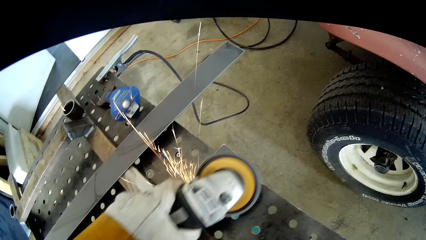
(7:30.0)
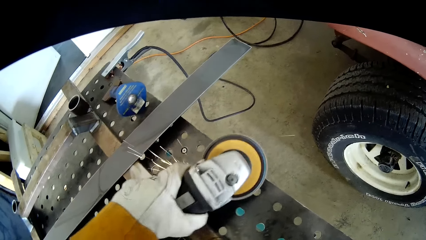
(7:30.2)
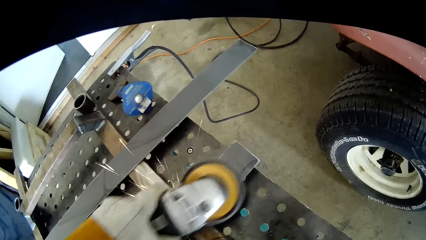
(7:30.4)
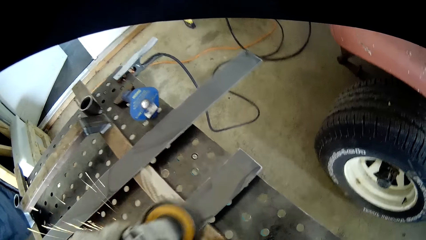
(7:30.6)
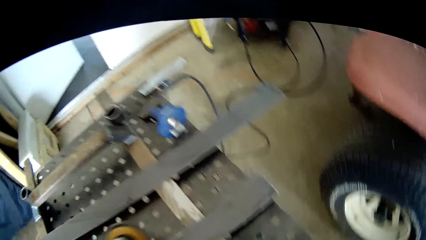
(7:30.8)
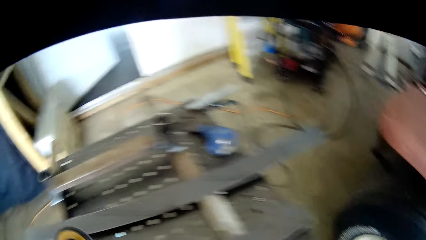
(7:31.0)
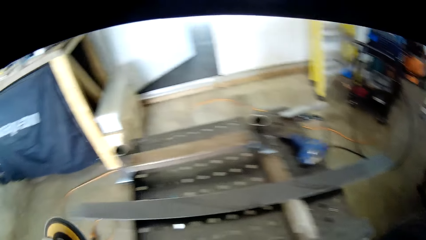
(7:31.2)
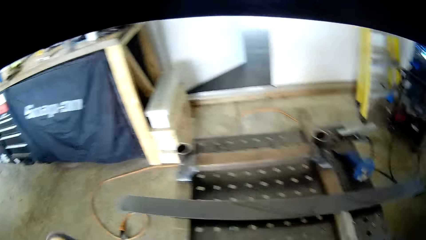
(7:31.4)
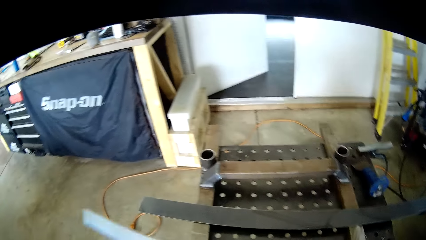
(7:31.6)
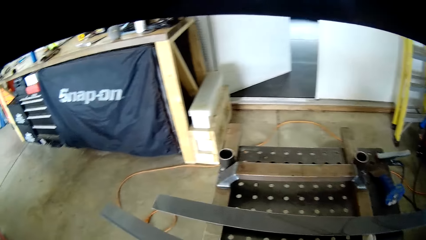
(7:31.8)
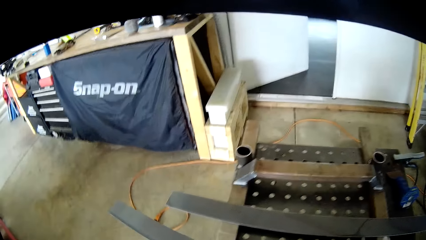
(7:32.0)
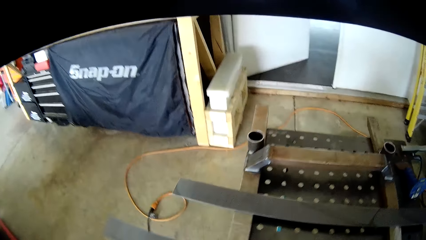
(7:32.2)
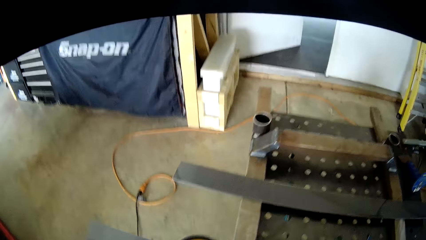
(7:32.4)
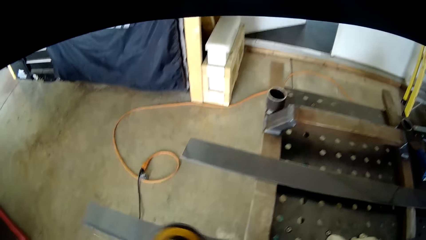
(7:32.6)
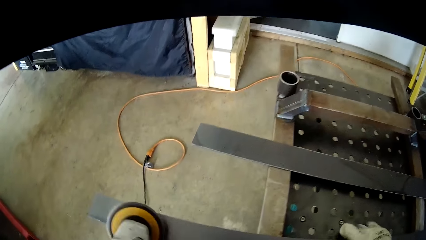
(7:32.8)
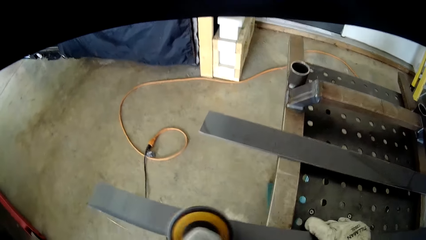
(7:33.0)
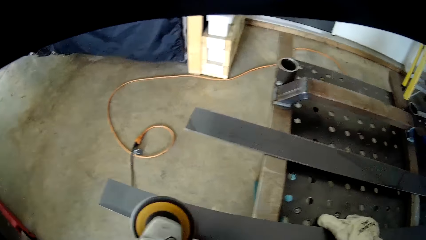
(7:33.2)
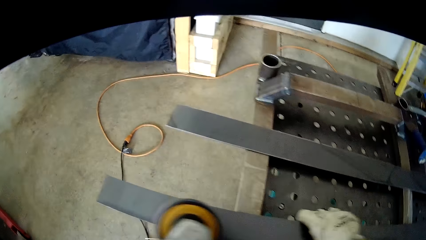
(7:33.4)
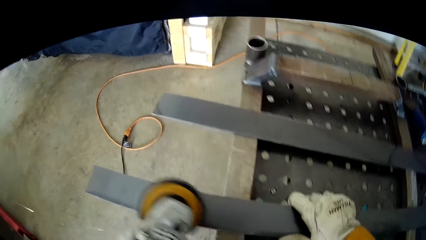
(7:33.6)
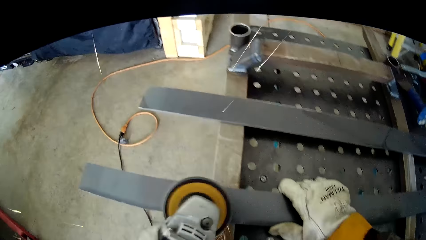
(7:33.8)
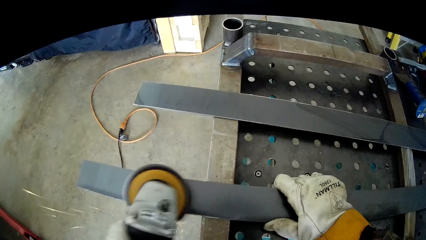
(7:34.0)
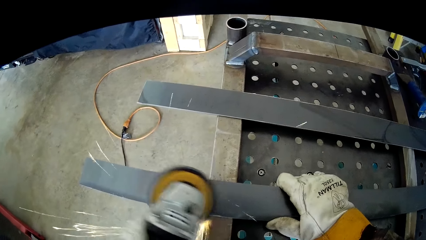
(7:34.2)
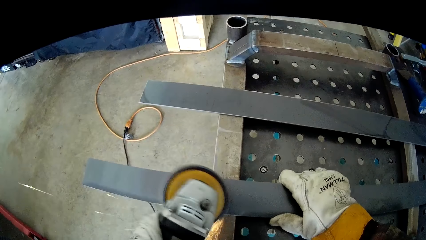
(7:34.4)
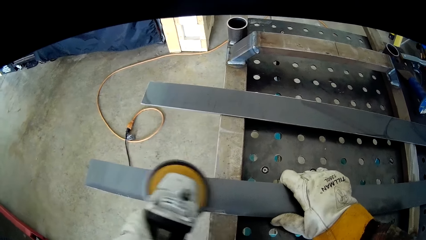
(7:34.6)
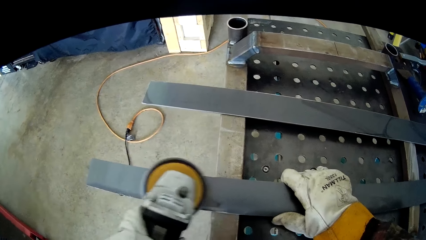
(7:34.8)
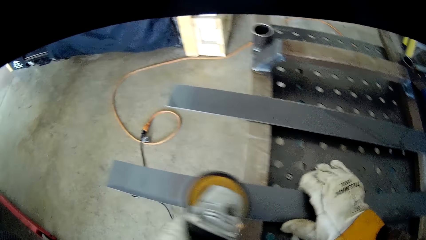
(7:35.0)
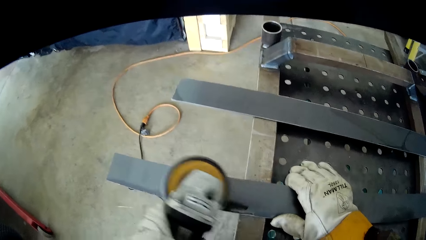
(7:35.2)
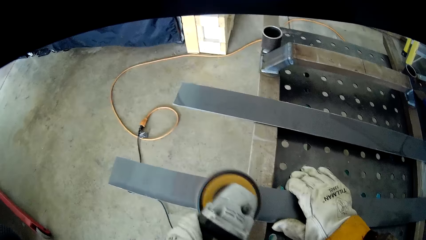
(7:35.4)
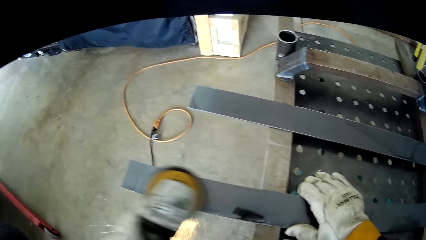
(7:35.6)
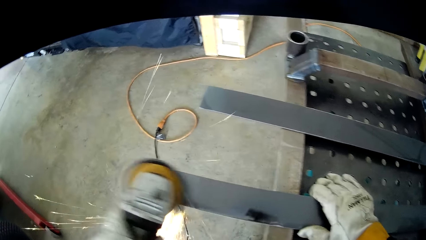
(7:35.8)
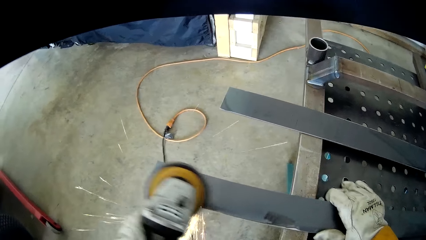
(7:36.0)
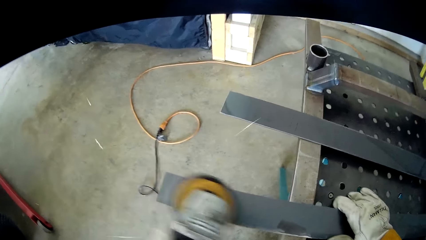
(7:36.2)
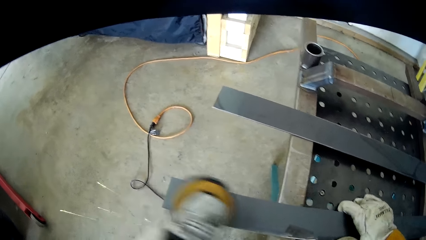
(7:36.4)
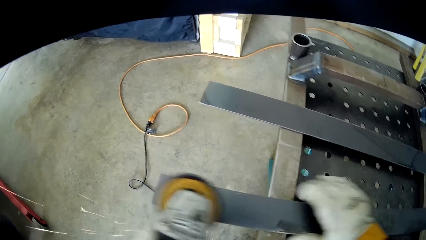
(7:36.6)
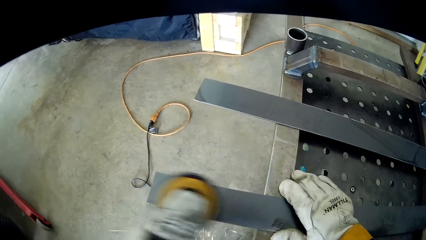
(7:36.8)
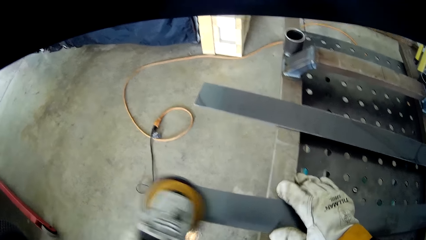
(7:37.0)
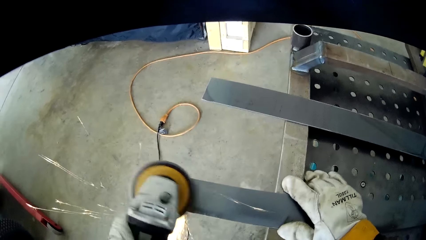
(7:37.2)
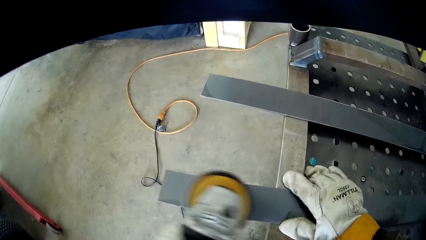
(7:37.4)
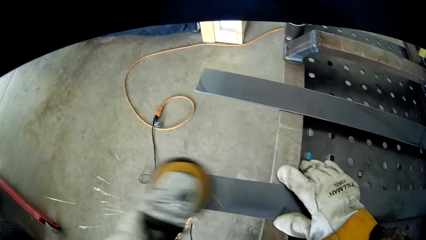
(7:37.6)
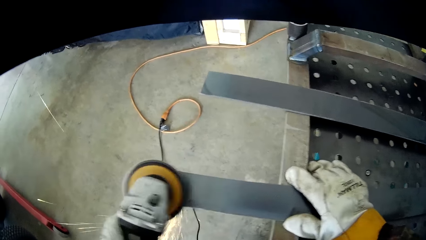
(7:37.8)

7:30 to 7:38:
The camera wearer flips the iron with his right hand. He adjusts the iron with his right hand.

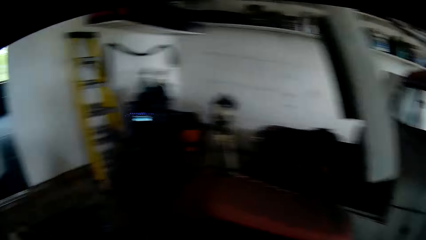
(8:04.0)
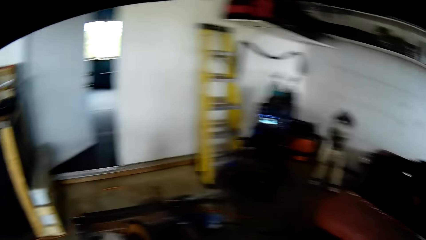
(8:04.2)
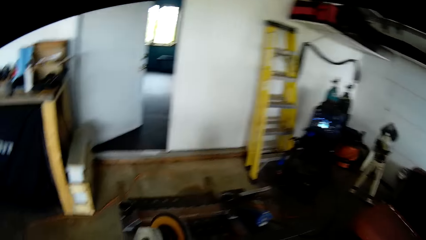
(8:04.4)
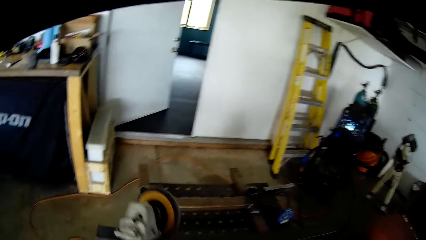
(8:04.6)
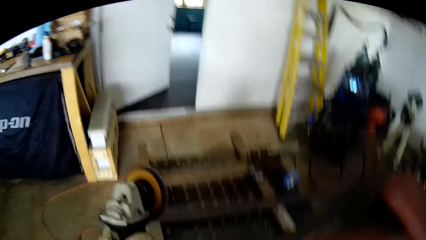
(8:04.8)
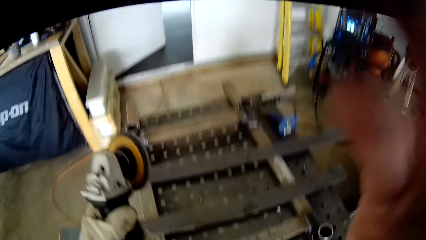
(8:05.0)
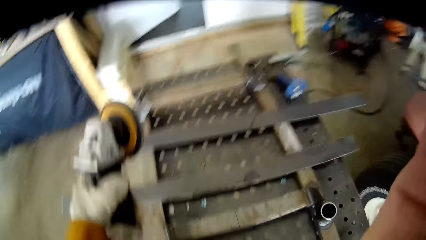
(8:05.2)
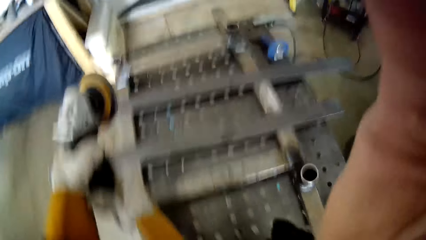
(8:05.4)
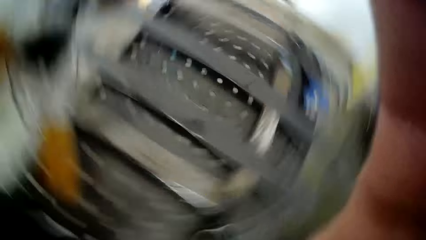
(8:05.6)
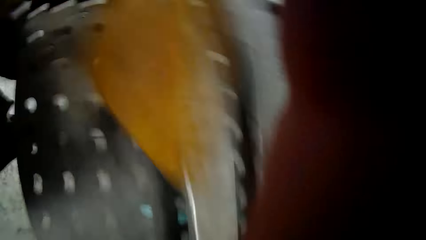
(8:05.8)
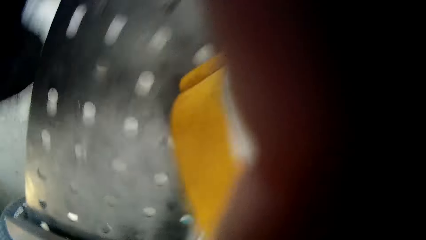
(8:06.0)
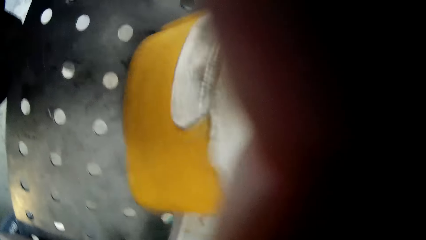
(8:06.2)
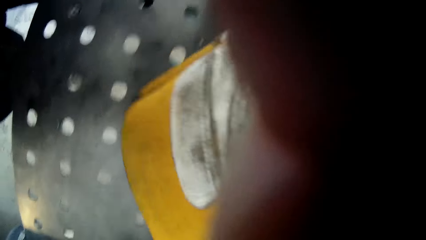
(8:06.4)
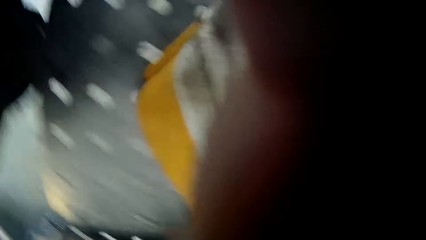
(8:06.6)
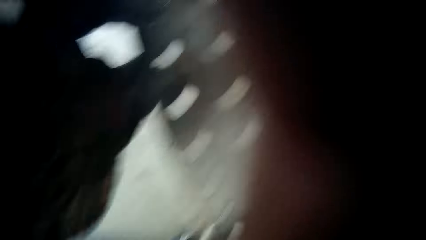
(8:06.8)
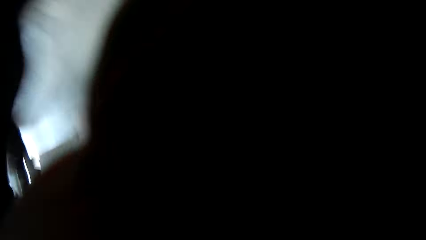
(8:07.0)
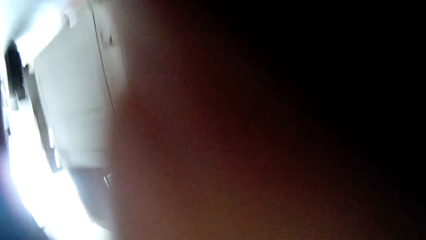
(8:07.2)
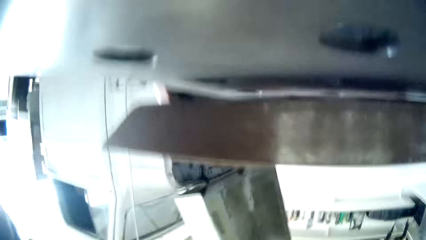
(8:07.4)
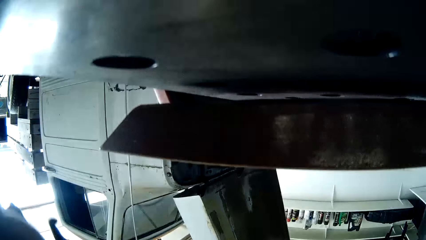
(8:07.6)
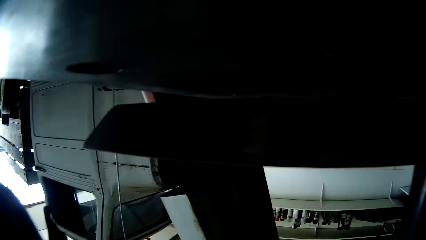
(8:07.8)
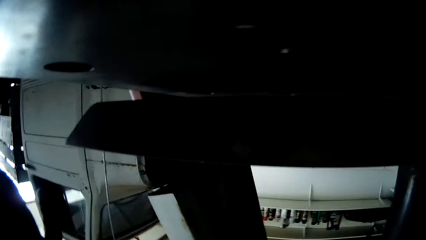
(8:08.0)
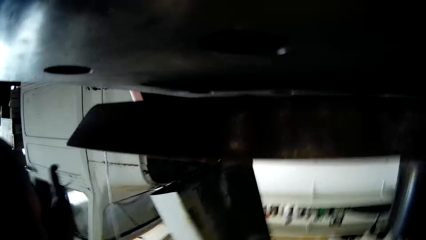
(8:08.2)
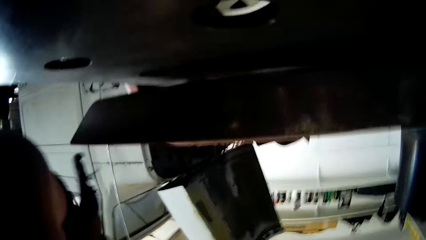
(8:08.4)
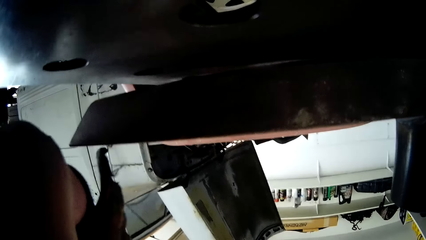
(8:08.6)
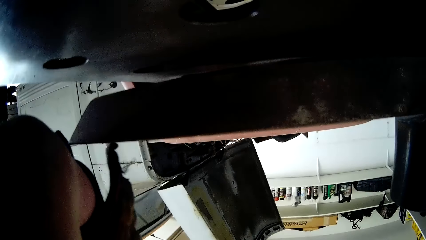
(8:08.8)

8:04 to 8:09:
The camera wearer drops his glasses on the table with his right hand.
